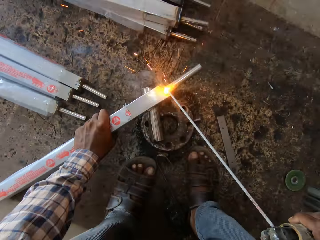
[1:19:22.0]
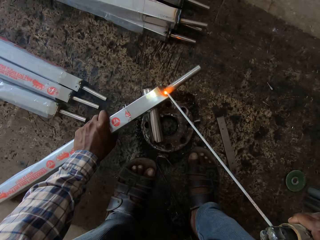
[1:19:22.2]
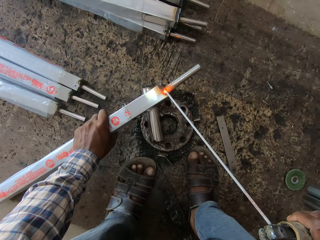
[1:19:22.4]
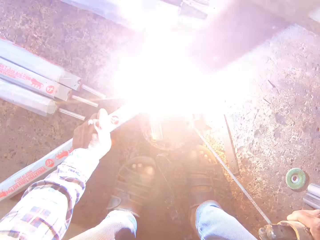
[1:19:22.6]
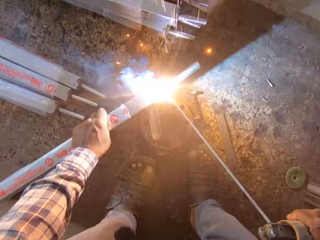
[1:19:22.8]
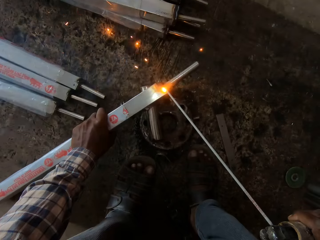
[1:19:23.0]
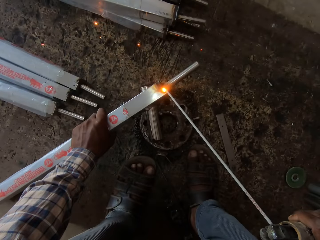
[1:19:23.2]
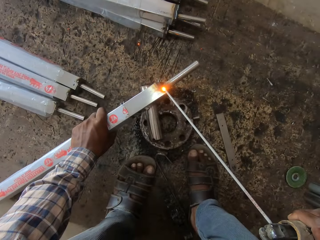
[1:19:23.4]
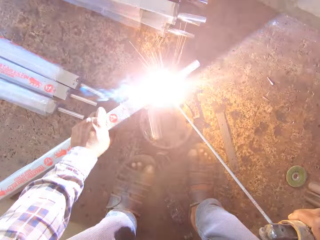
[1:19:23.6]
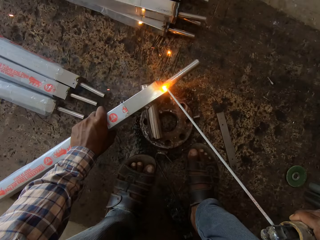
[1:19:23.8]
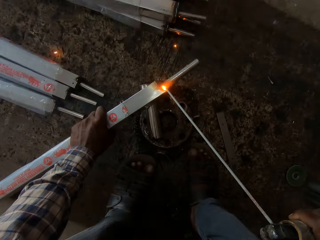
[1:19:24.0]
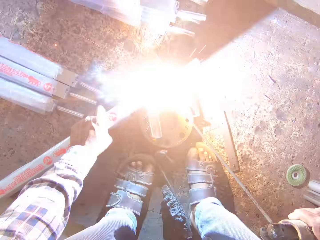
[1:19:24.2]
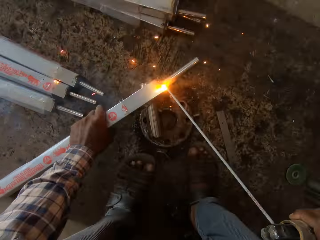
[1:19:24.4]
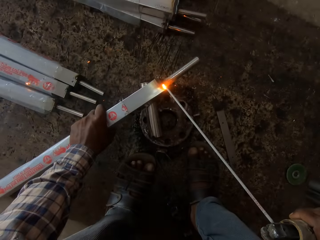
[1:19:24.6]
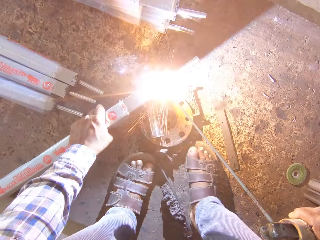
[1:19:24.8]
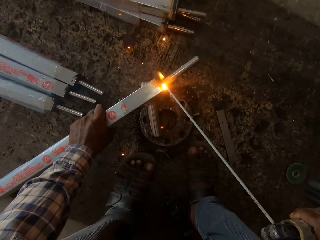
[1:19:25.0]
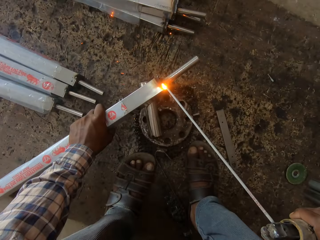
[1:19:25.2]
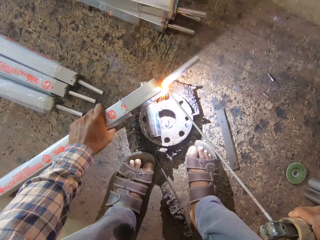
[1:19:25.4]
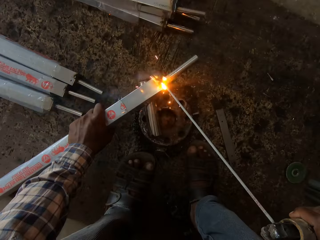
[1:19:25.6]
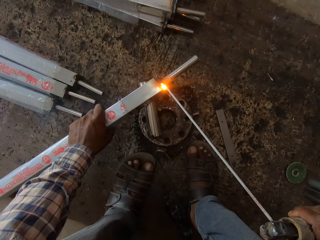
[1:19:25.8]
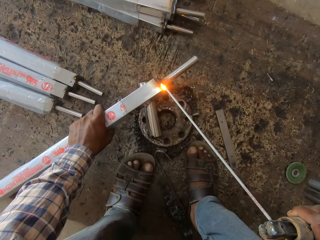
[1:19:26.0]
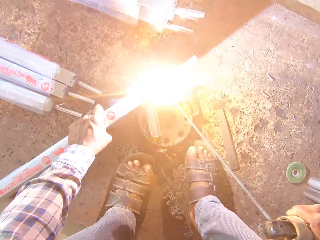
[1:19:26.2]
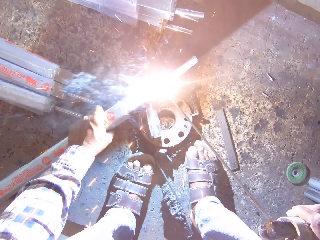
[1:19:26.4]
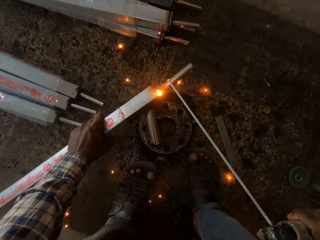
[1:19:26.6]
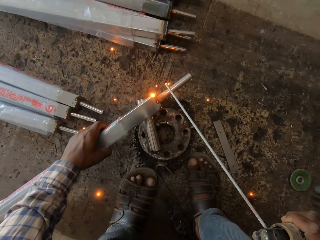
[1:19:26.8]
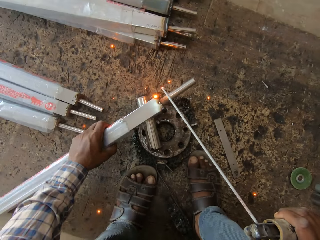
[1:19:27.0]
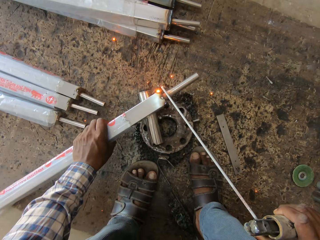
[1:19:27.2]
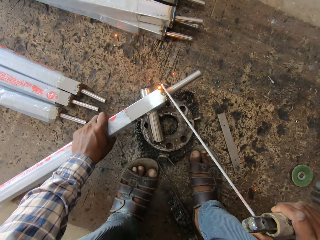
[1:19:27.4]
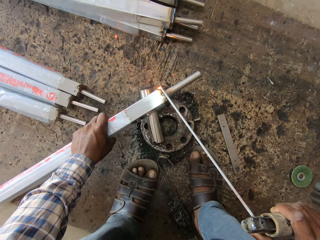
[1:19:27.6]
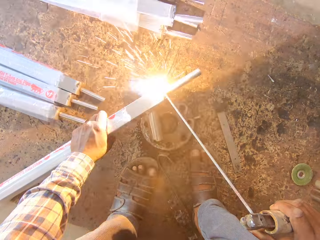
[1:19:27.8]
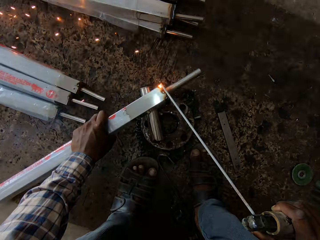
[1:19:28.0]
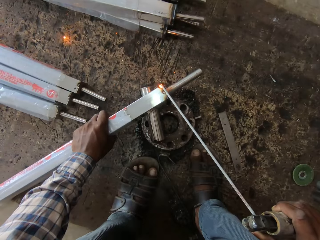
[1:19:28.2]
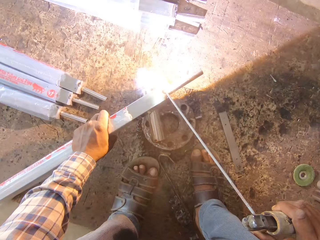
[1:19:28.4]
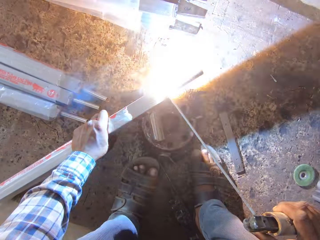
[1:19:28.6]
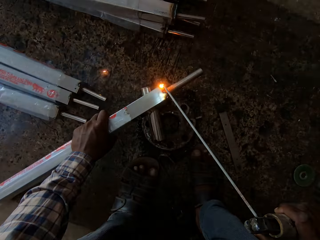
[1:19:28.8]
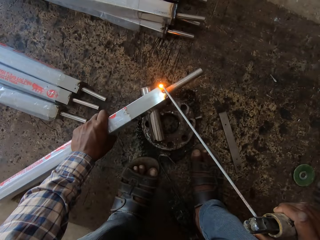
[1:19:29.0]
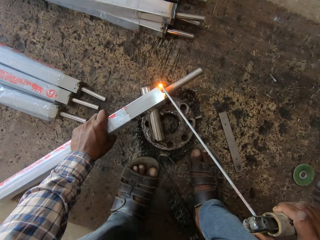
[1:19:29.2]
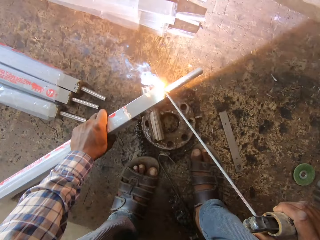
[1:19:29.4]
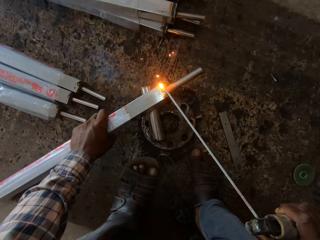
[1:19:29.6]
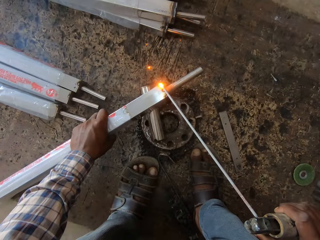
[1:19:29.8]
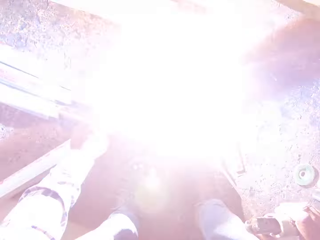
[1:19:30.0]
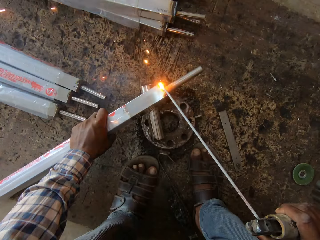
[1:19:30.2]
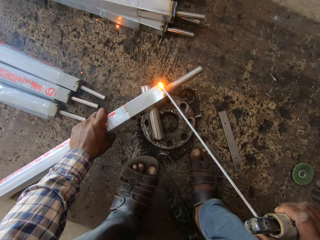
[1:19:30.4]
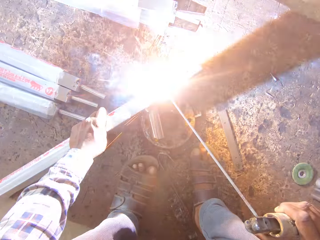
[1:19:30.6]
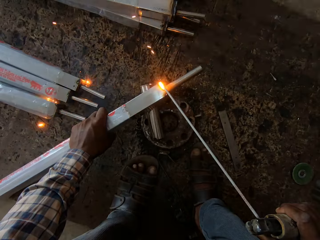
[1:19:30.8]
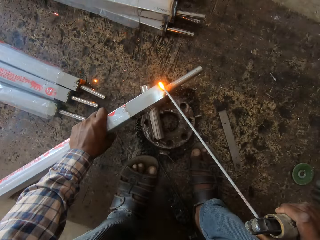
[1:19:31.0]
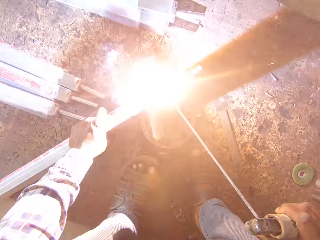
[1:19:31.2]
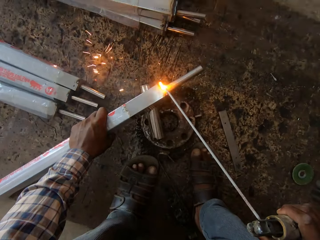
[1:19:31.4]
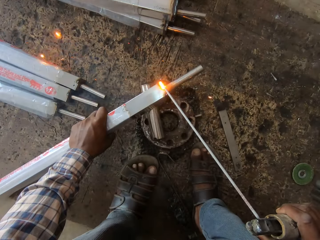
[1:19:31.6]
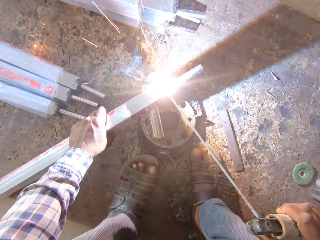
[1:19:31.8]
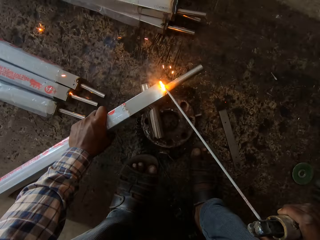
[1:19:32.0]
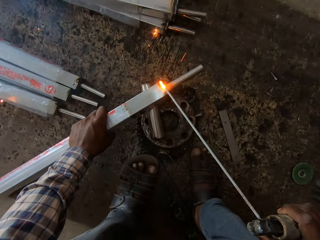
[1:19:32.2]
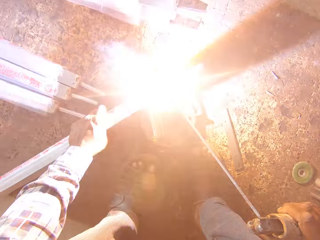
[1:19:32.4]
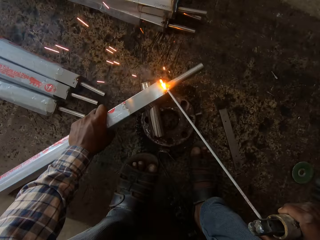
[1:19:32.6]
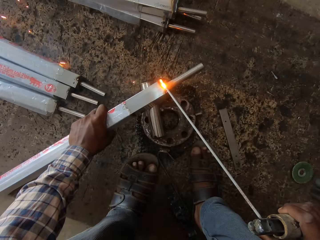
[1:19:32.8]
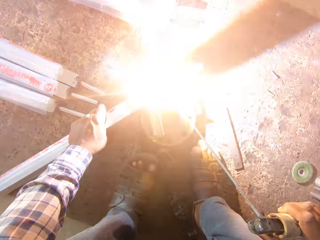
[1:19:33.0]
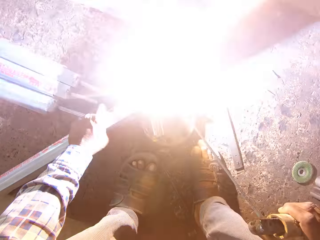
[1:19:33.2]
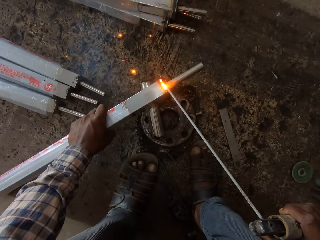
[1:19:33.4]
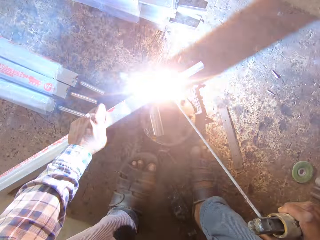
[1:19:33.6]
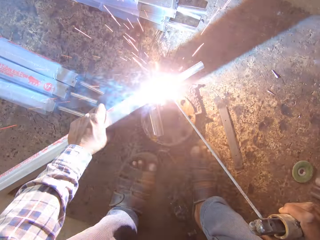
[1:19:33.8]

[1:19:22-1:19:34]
The camera wearer welds the square steel rod in his left hand on the rim with the electrode on the electrode holder in his right hand. He turns the square steel rod in his left hand on the rim. He welds the square steel rod in his left hand on the rim with the electrode on the electrode holder in his right hand.

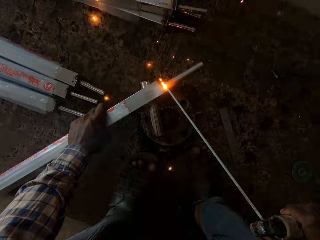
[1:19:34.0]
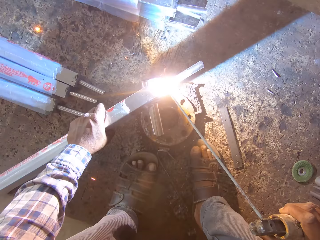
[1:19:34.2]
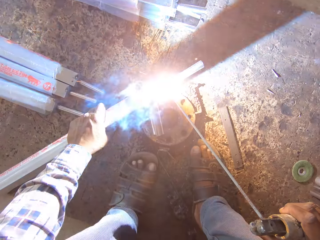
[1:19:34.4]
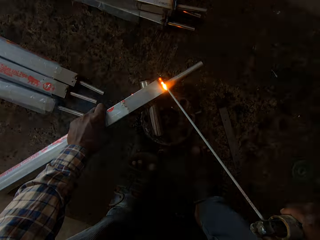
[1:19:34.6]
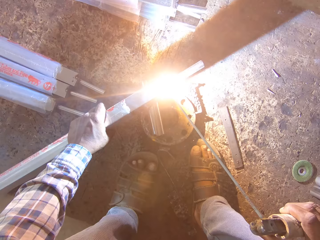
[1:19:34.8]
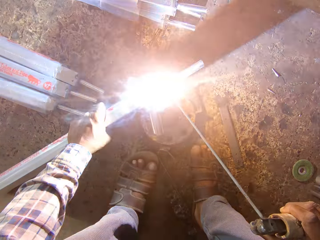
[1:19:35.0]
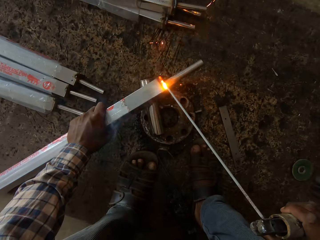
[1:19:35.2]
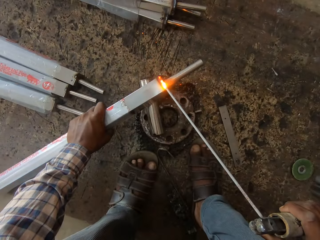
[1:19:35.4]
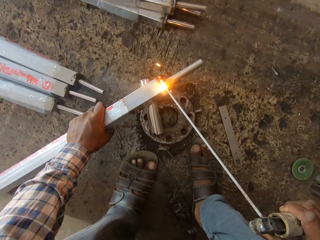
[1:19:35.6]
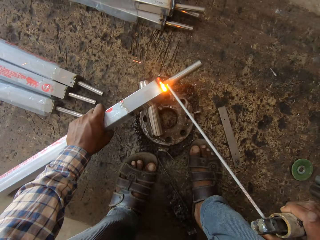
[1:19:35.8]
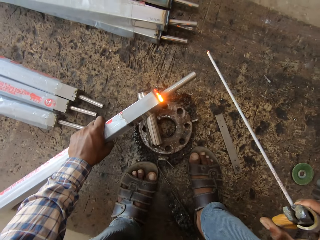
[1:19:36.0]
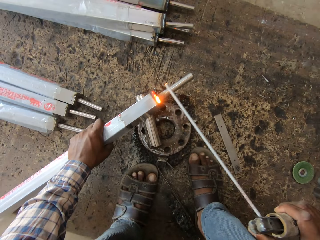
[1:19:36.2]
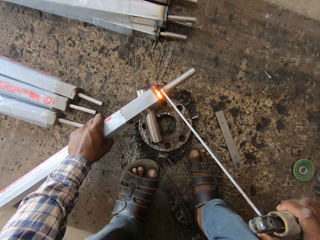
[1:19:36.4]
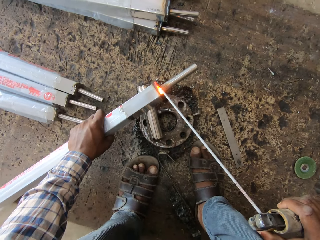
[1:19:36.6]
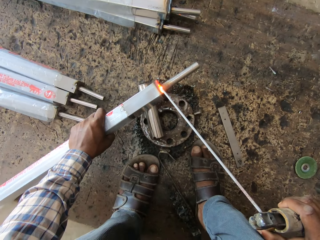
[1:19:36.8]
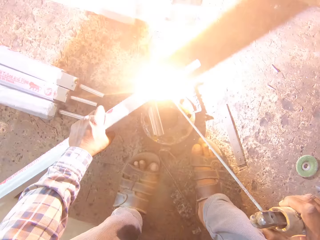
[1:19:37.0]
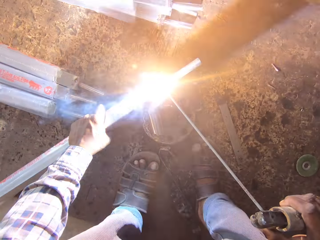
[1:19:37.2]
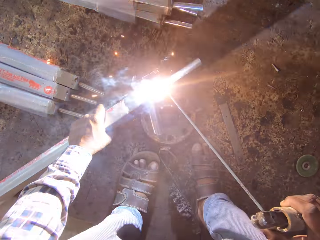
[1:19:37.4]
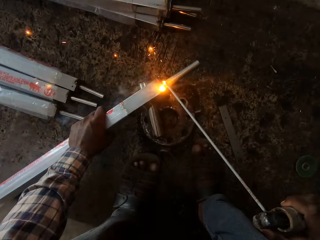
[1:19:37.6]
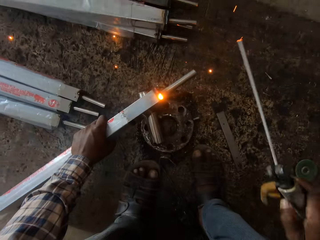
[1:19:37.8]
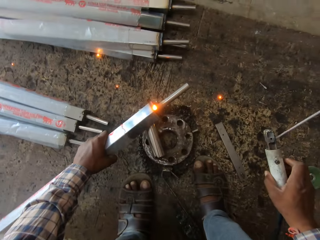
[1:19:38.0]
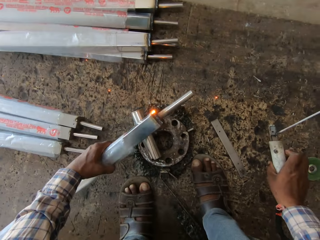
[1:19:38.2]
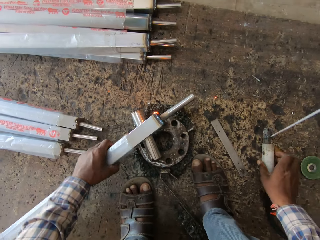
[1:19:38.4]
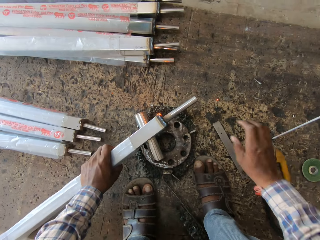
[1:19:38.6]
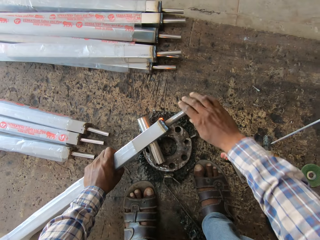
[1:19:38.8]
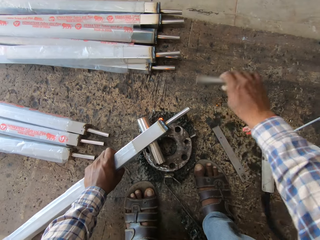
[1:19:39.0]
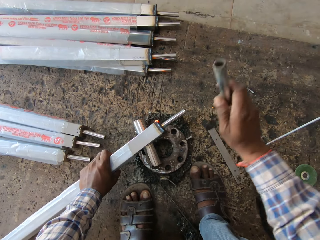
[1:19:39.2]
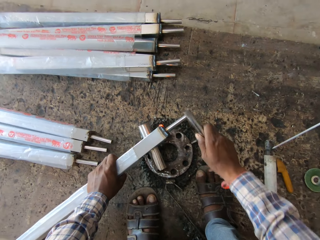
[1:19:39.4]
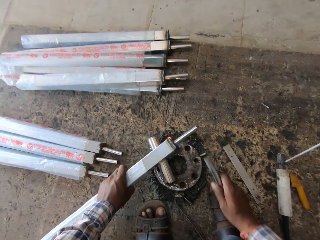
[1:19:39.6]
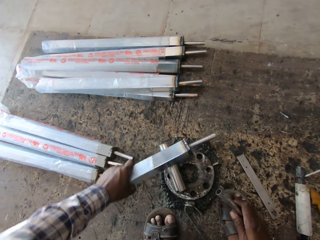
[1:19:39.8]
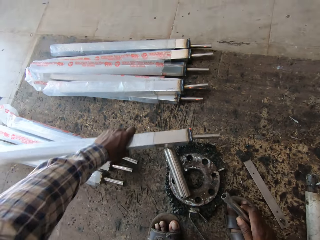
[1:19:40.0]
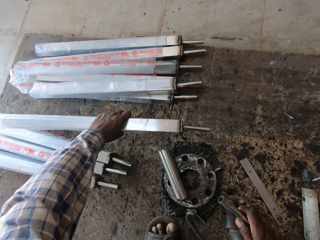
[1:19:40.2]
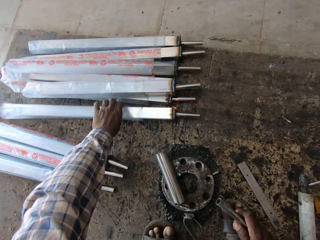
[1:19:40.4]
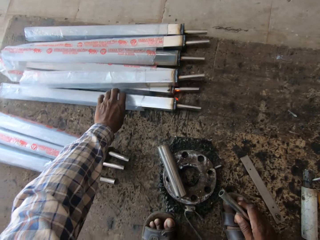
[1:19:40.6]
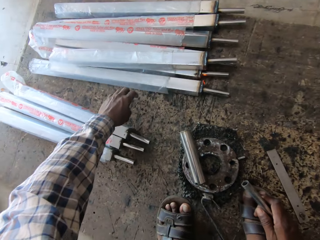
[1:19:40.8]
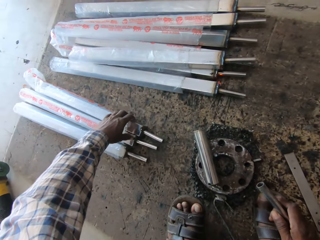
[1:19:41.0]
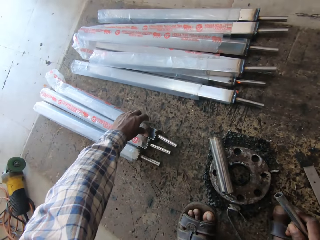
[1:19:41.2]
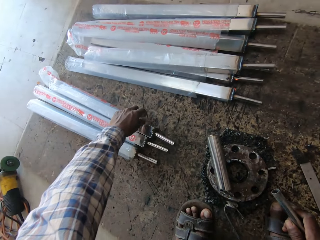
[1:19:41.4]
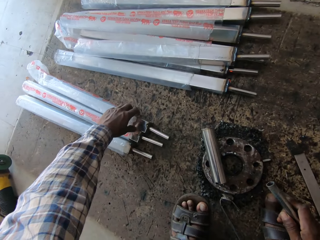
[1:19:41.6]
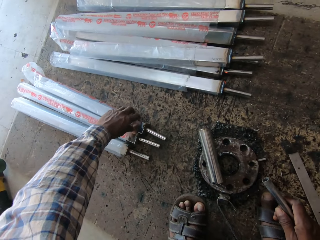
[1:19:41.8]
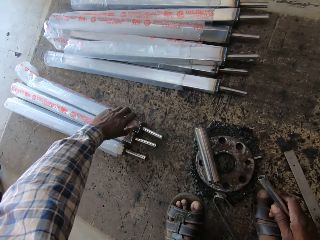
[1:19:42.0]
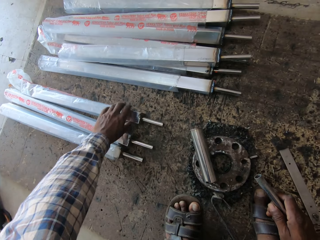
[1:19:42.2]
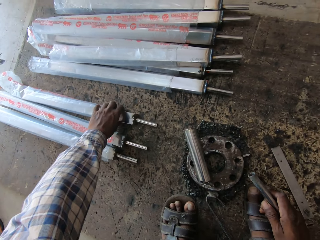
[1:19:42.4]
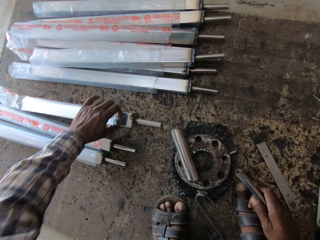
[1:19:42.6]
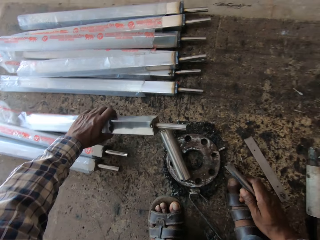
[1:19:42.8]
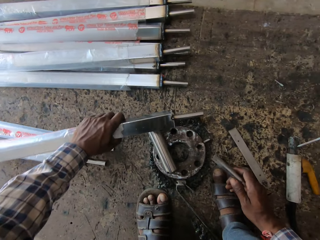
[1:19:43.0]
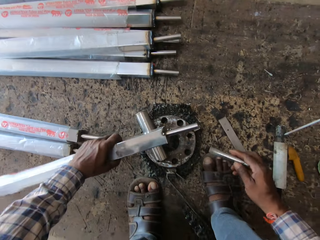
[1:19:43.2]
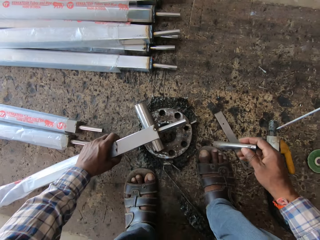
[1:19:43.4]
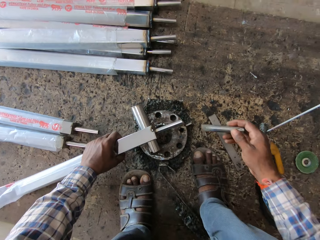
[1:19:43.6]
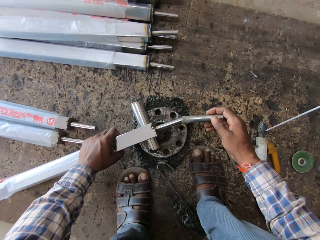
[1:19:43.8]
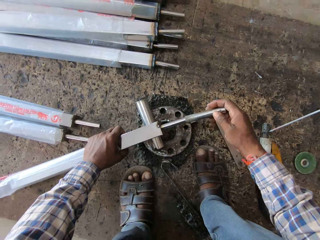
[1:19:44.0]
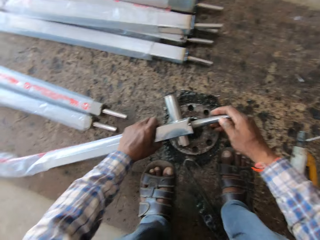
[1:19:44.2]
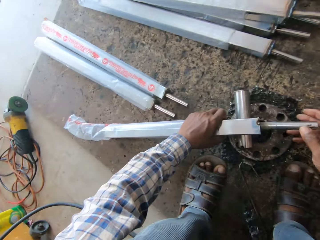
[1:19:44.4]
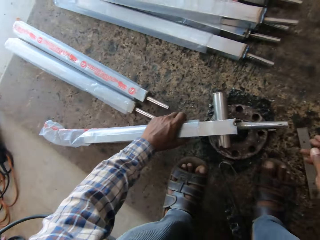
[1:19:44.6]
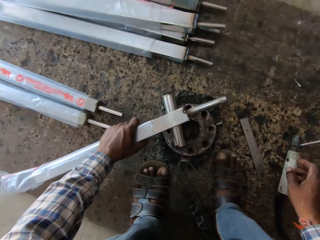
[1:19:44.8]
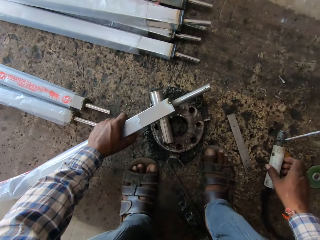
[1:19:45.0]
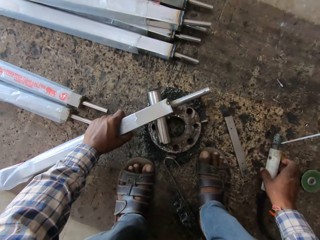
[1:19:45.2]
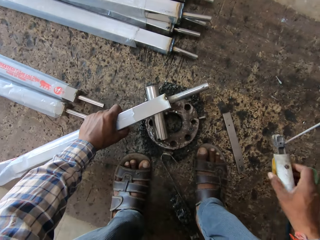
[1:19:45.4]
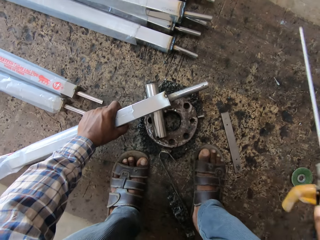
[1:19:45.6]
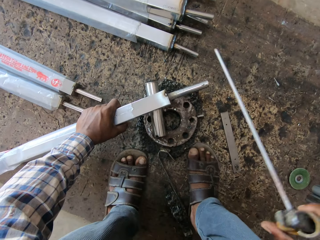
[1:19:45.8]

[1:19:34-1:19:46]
The camera wearer welds the square steel rod in his left hand on the rim with the electrode on the electrode holder in his right hand. He places the electrode holder in his right hand on the board. He turns the square steel rod in his left hand on the rim. He removes the metal tube from the square steel rod in his left hand with his right hand. He hits the square steel rod in his left hand on the rim with the metal tube in his right hand. He places the square steel rod on the board with his left hand. He picks the square steel rod from the board with his left hand. He holds the square steel rod in his left hand to the rim. He fixes the metal tube in his right hand on the square steel rod in his left hand. He adjusts the square steel rod in his left hand on the rim. He picks the electrode holder from the board with his right hand.
